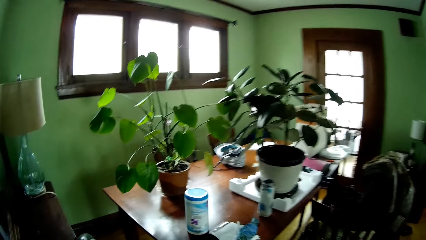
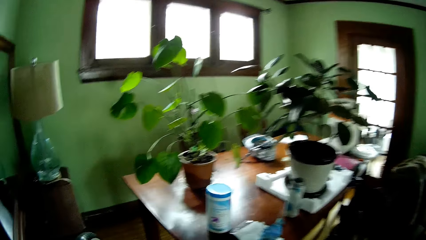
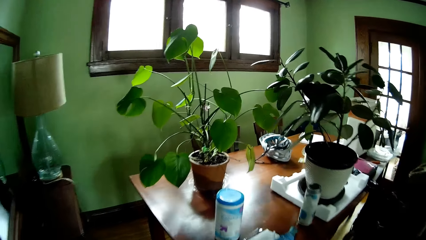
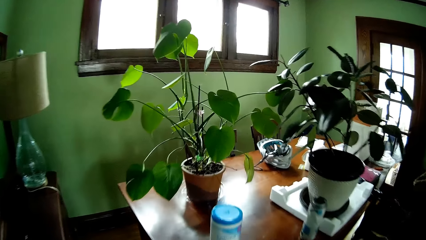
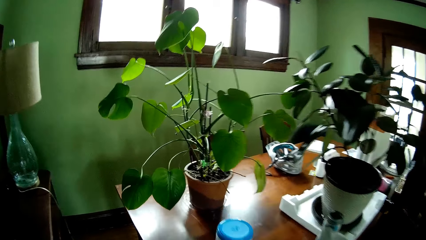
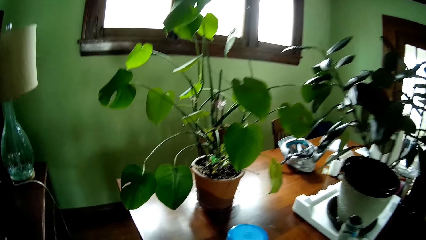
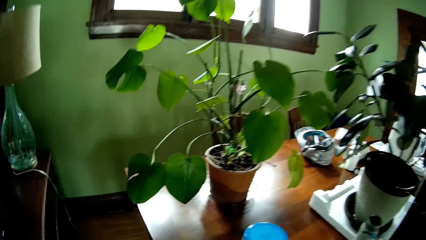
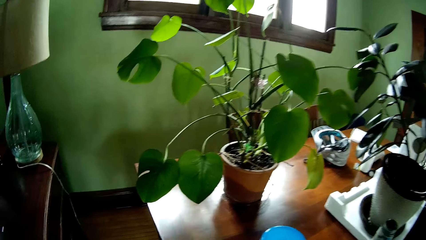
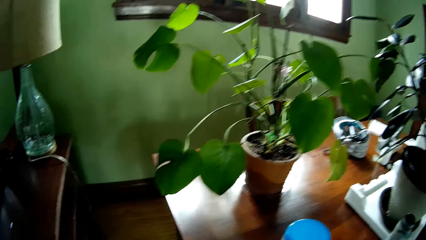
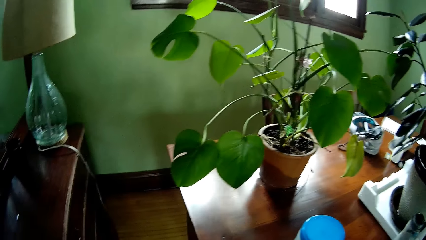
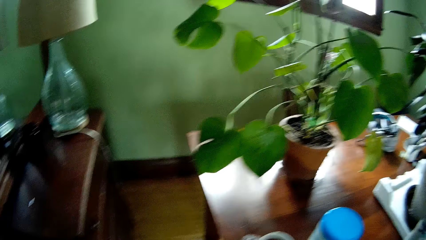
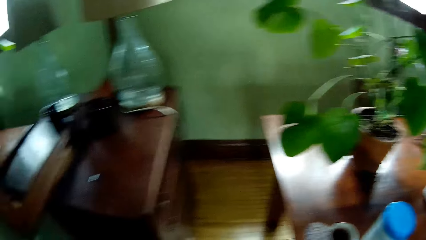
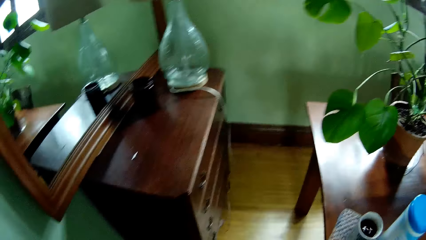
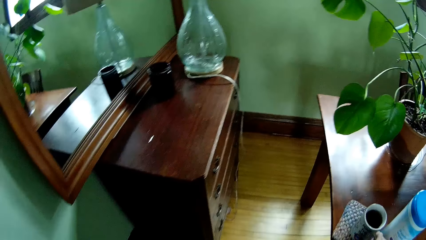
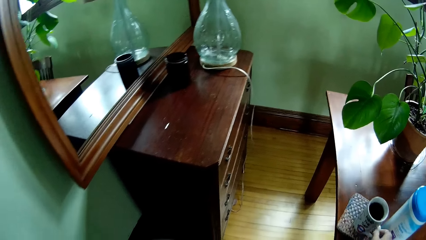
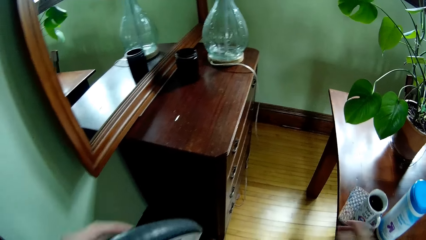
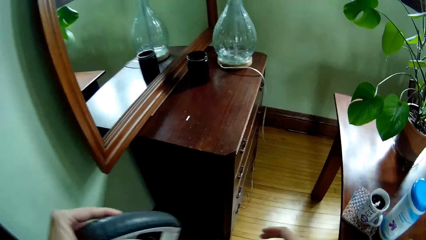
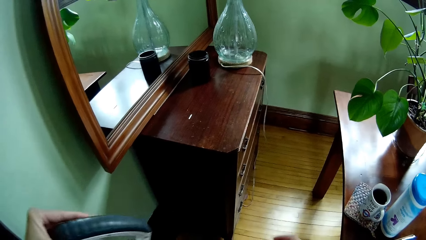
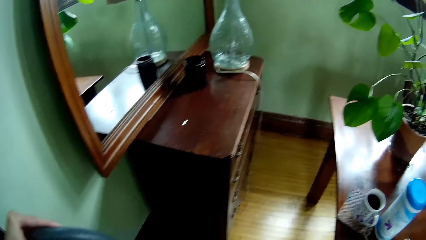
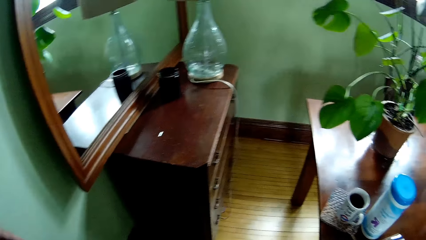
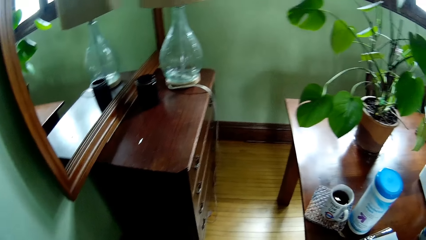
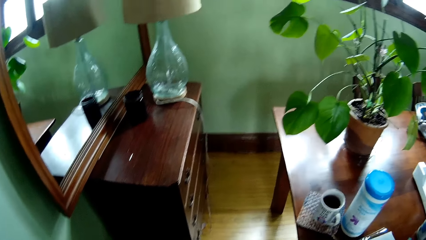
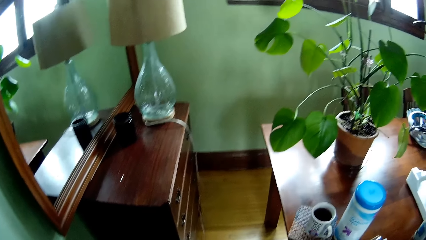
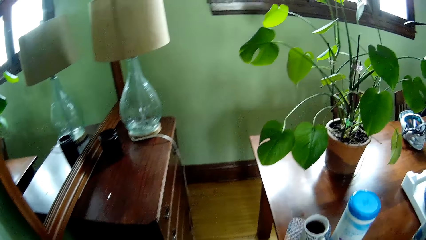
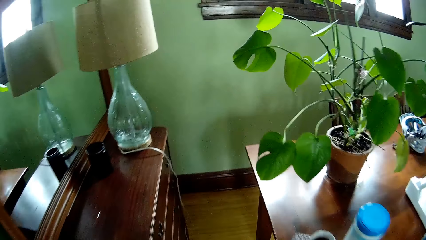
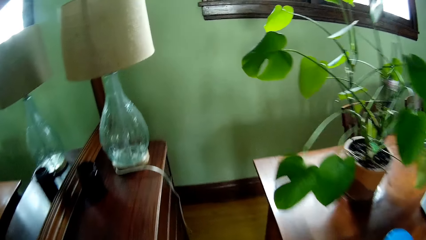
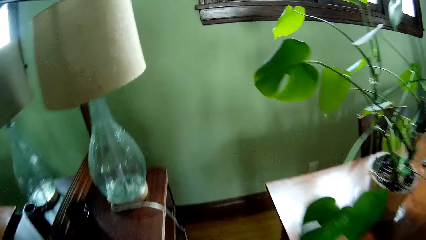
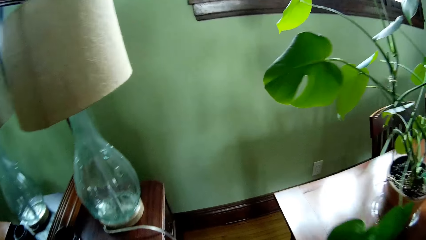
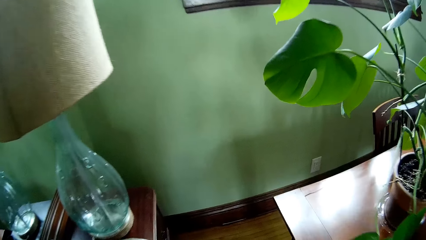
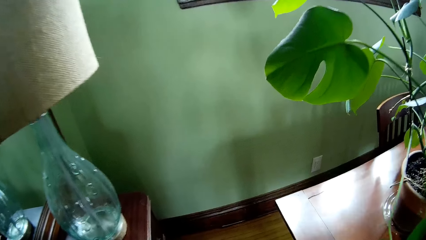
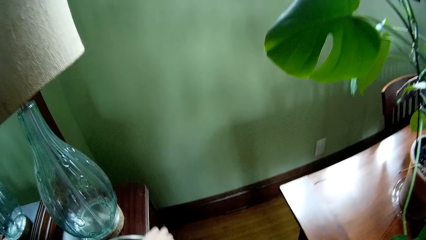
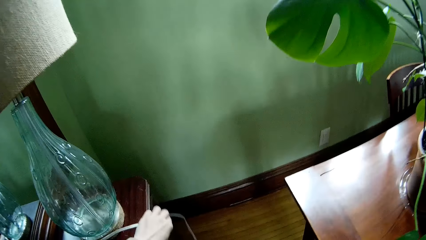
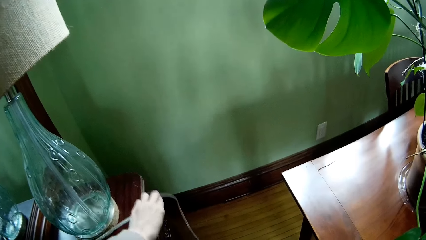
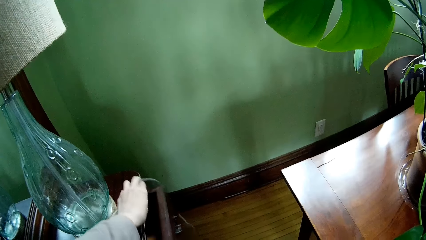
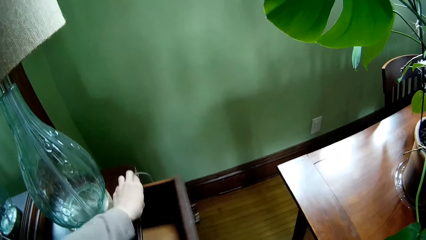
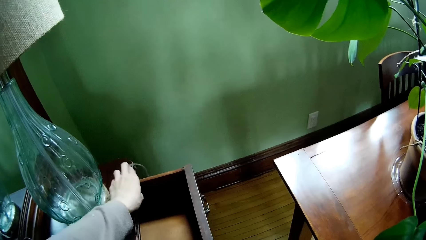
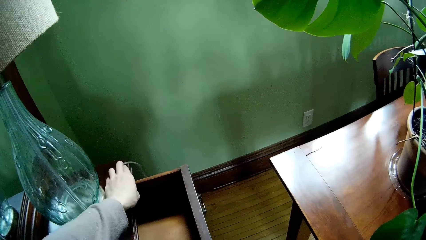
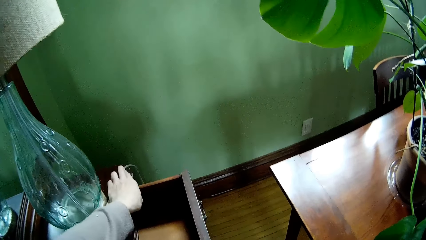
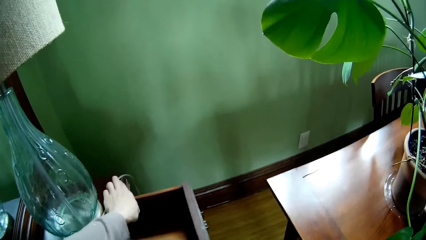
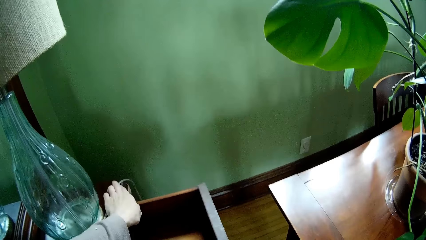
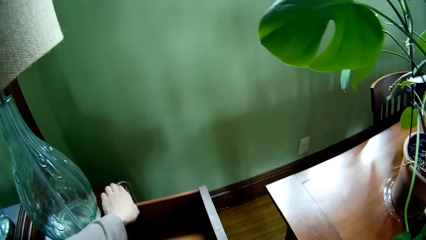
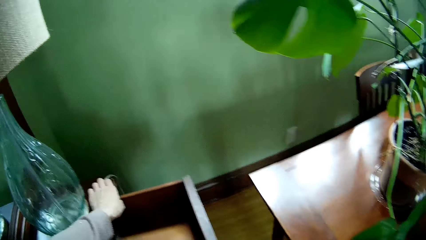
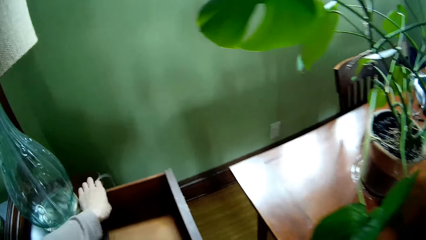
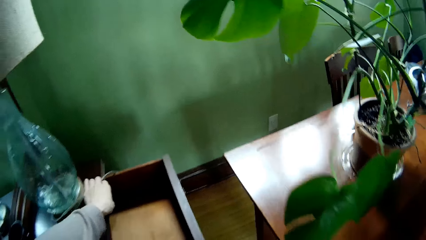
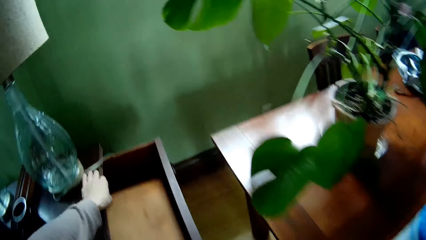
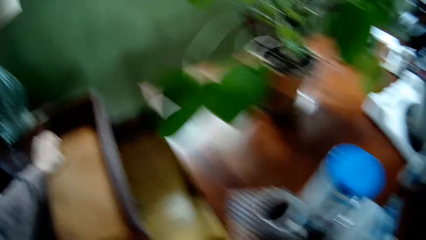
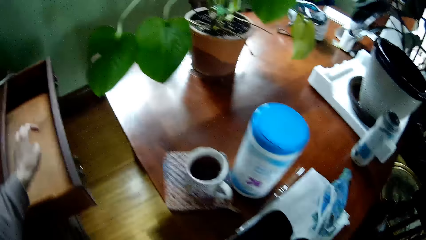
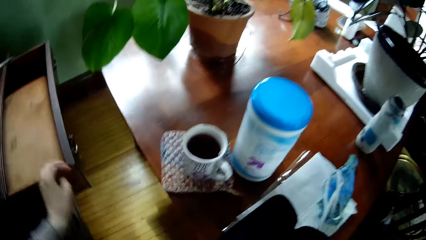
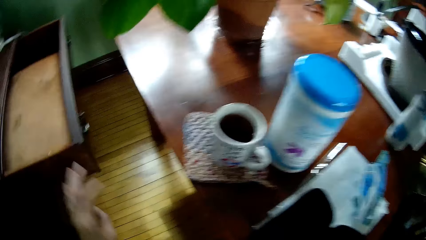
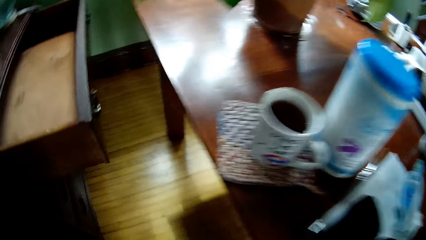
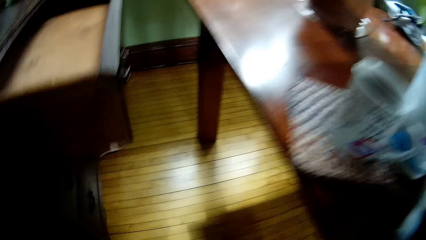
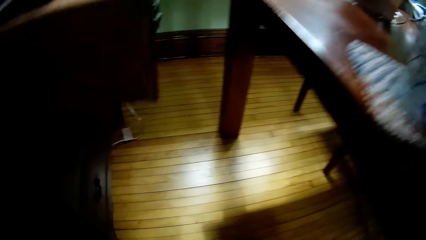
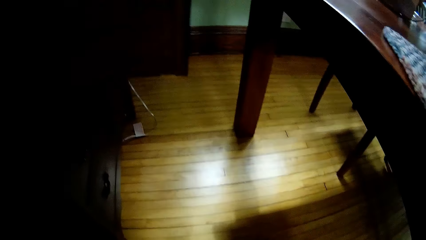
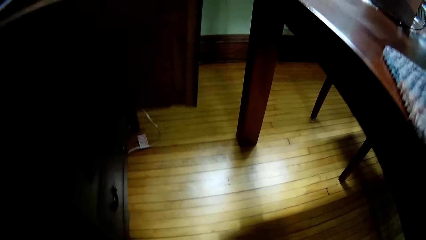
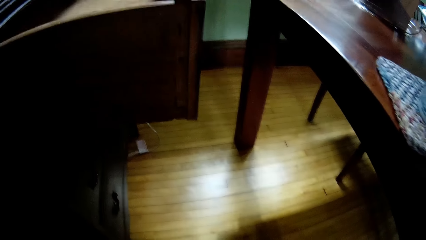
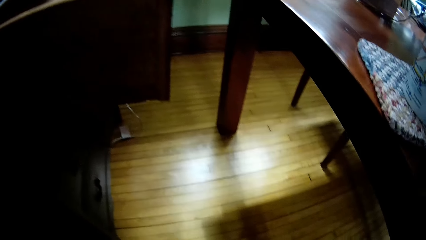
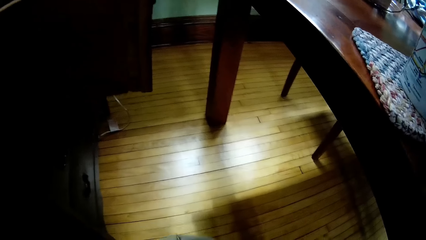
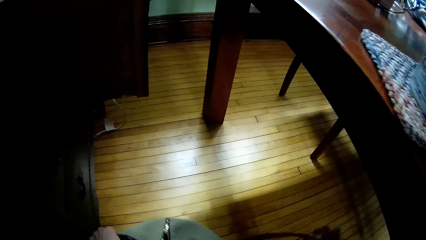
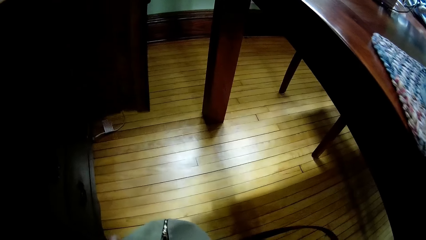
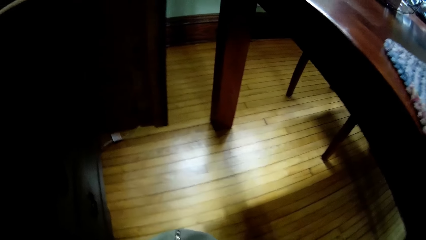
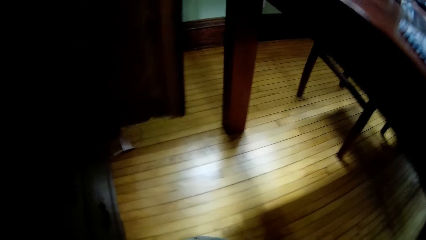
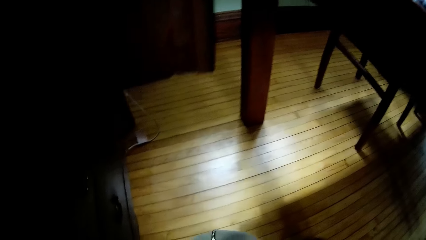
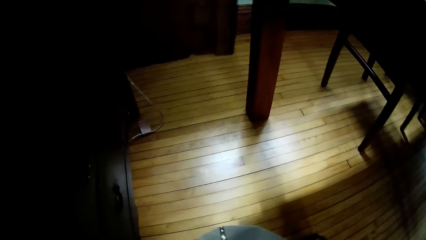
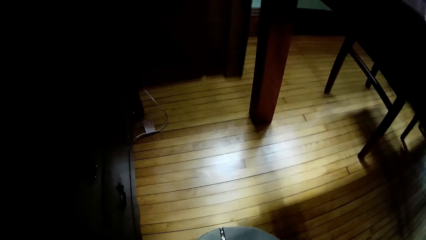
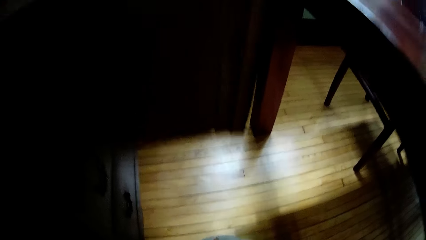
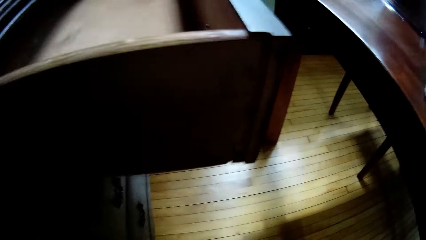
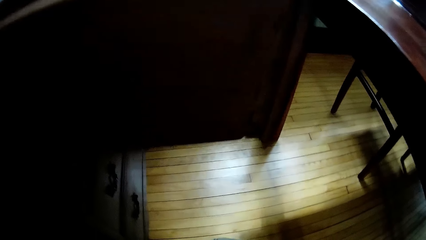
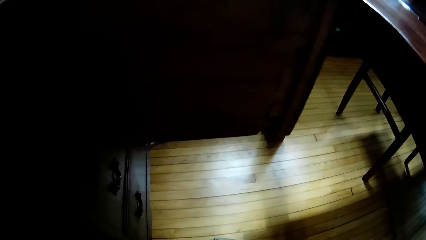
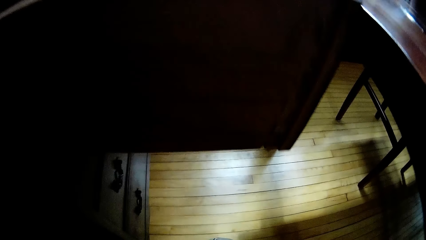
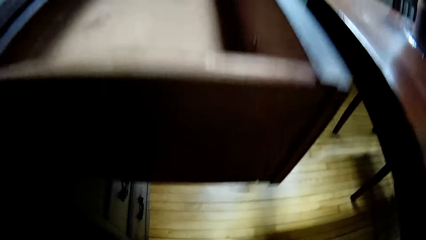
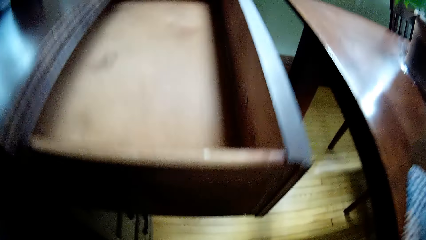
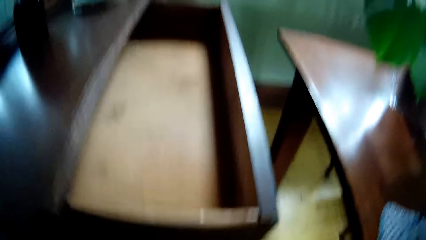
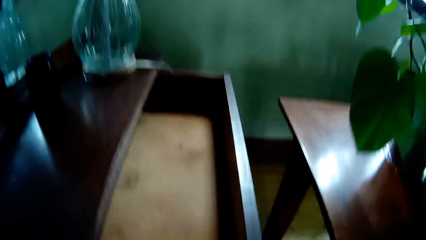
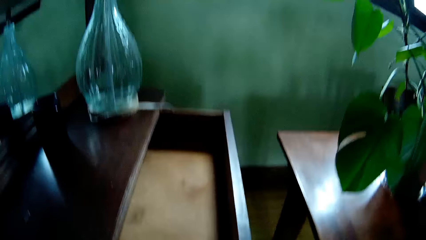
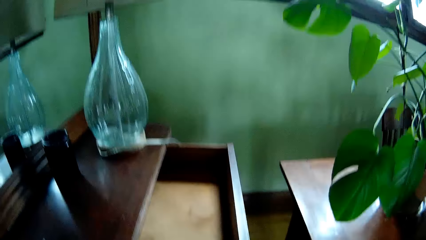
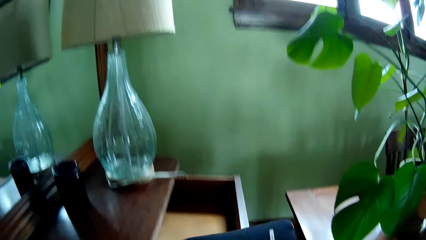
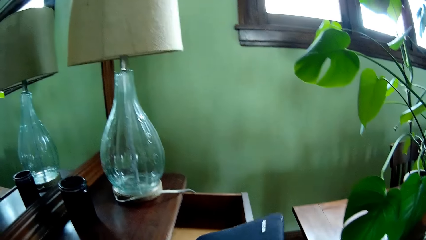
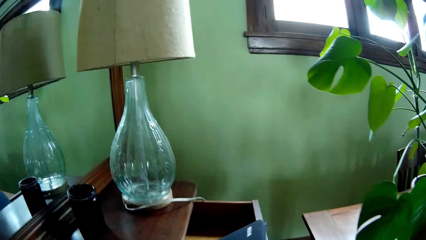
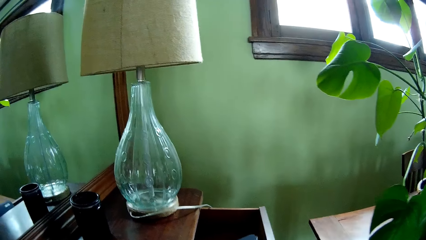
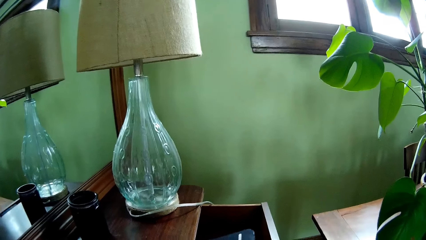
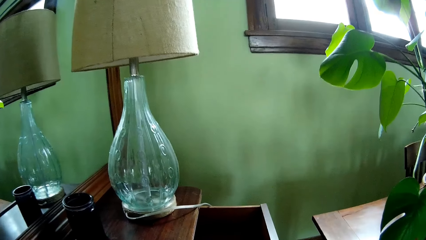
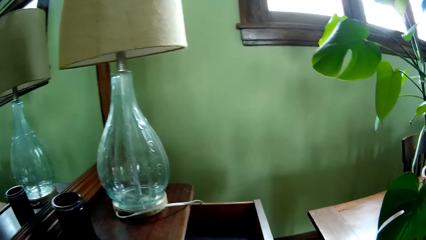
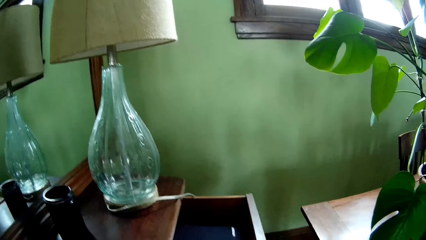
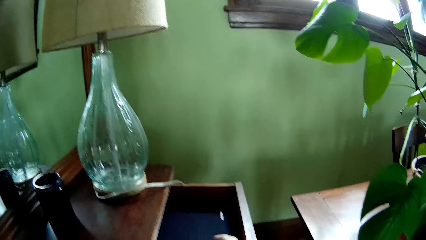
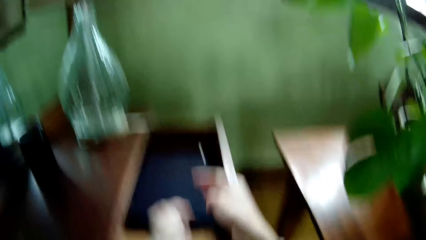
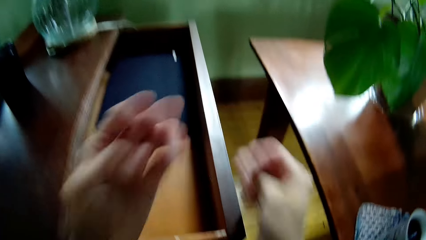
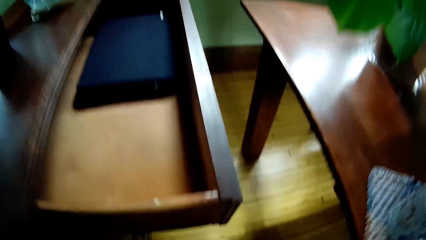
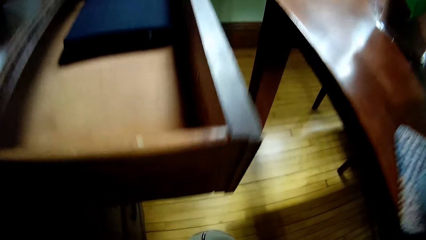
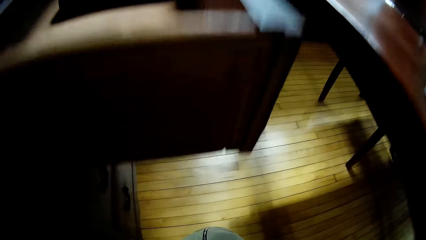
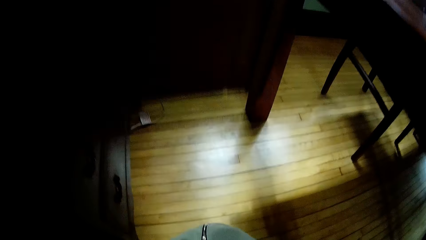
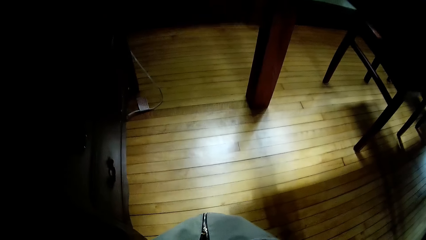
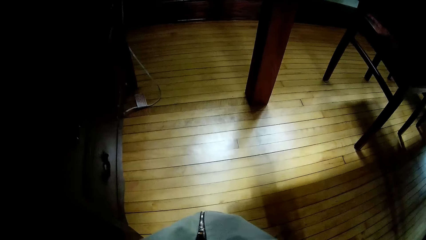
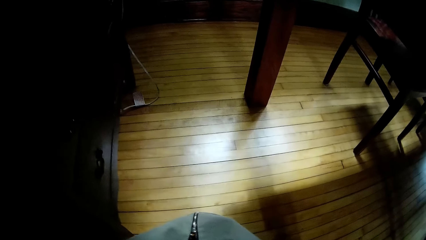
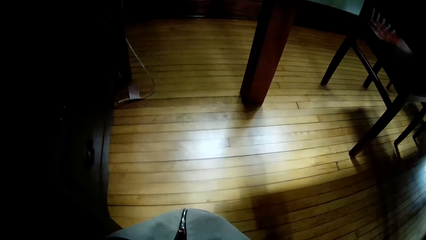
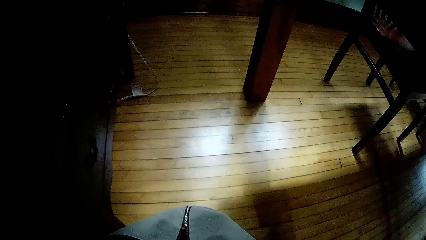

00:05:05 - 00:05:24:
The camera wearer drops the mug with a coaster under it on a table. He removes the hand from the cup. He adjusts the position of a stand with his left hand. He looks around. He moves a wire on a drawer with his left hand. He opens out the drawer with his right hand. He bends down. He holds a bag on the floor with both hands. He pulls the bag. He places a laptop inside the drawer with his hands. He goes through the bag.
